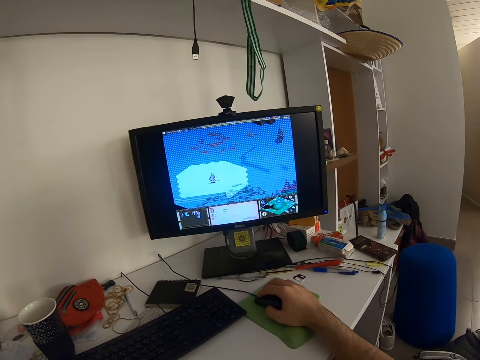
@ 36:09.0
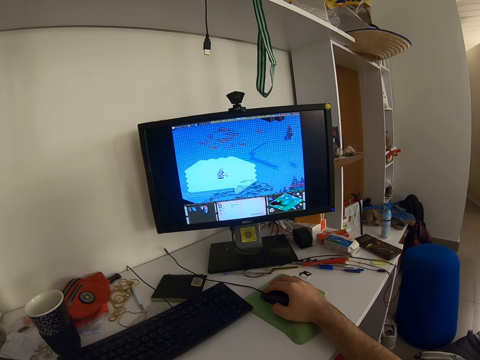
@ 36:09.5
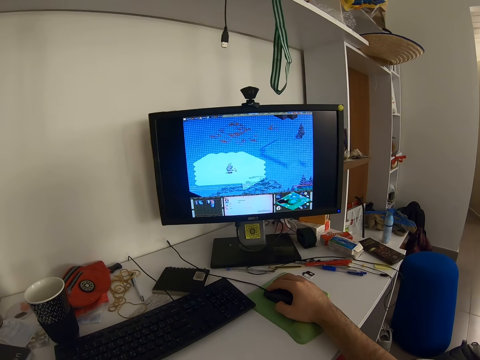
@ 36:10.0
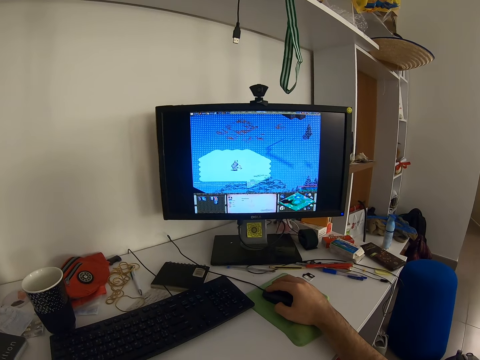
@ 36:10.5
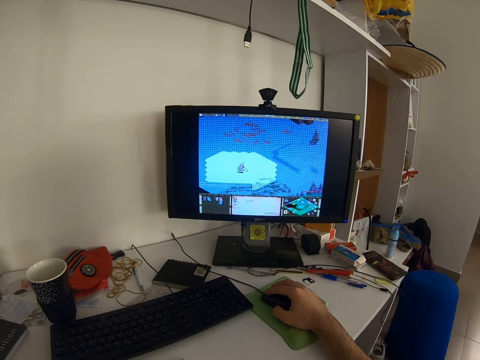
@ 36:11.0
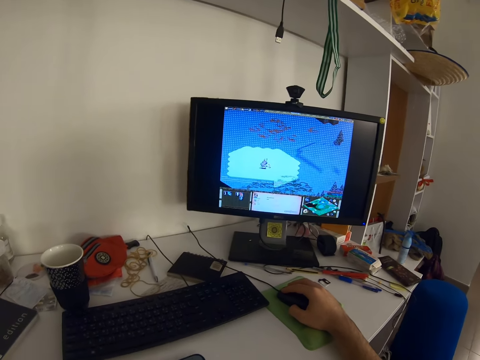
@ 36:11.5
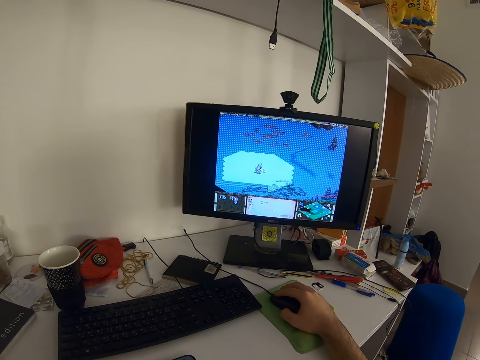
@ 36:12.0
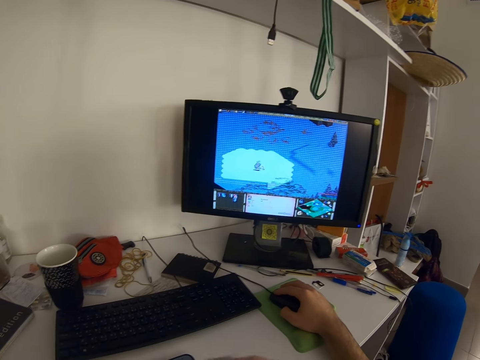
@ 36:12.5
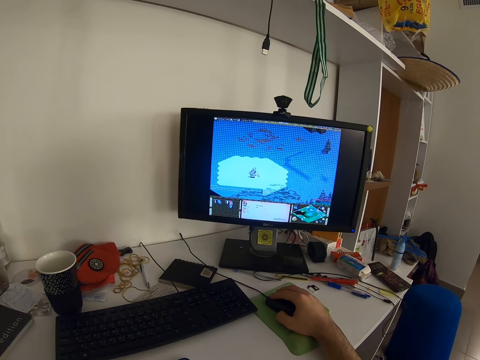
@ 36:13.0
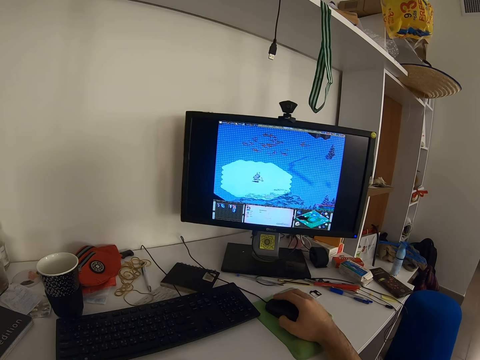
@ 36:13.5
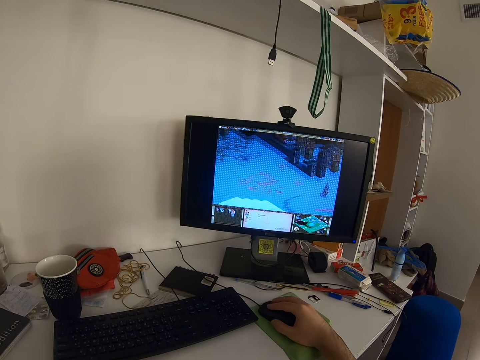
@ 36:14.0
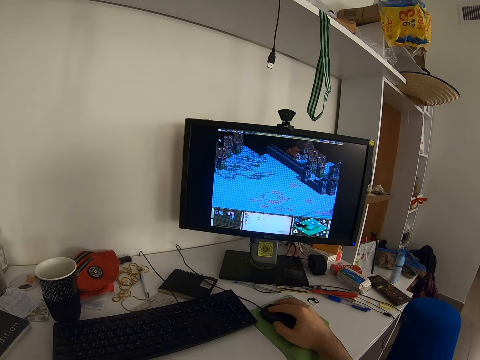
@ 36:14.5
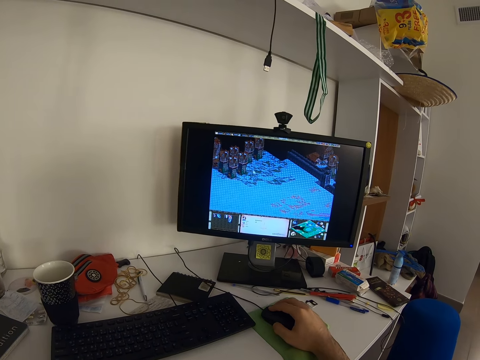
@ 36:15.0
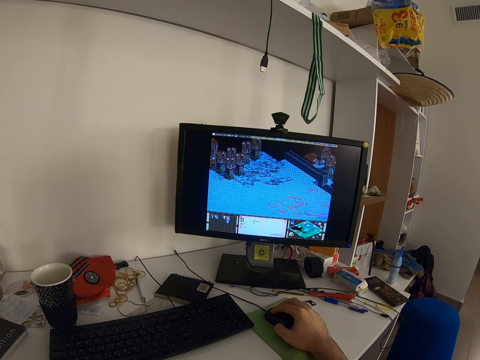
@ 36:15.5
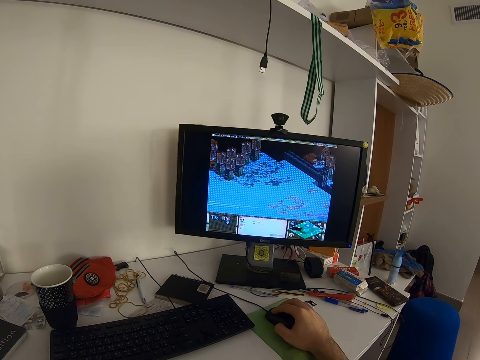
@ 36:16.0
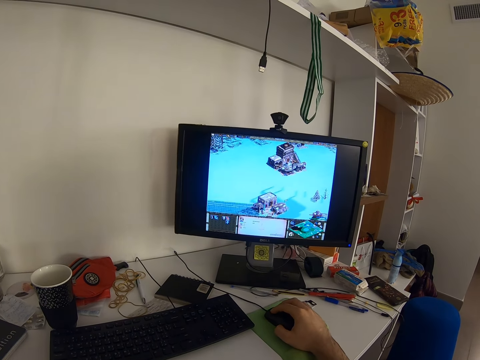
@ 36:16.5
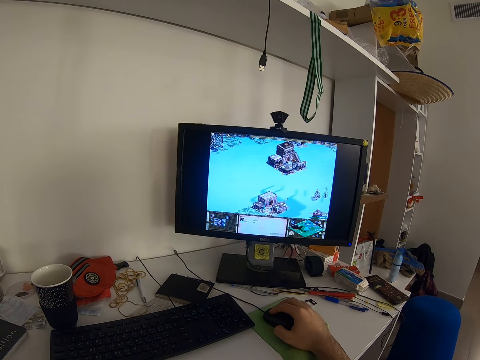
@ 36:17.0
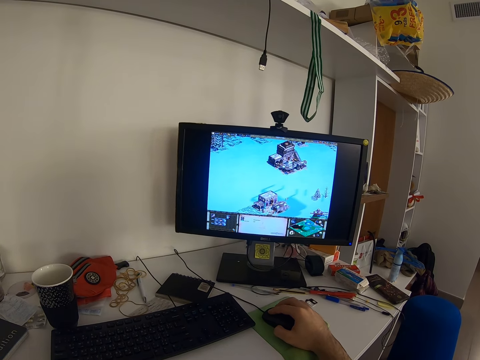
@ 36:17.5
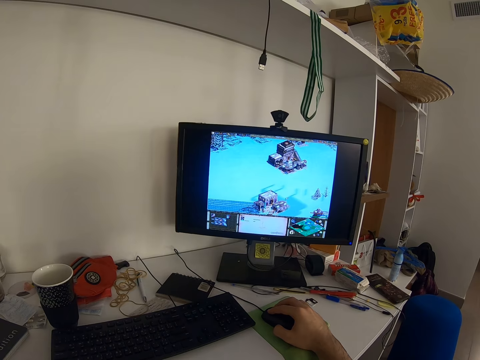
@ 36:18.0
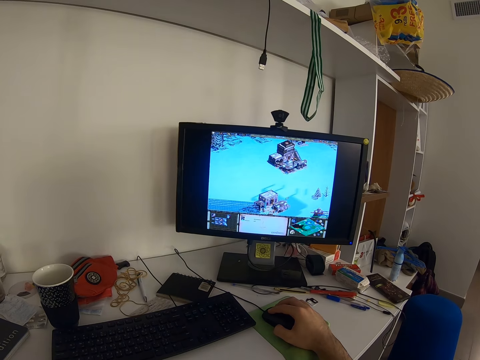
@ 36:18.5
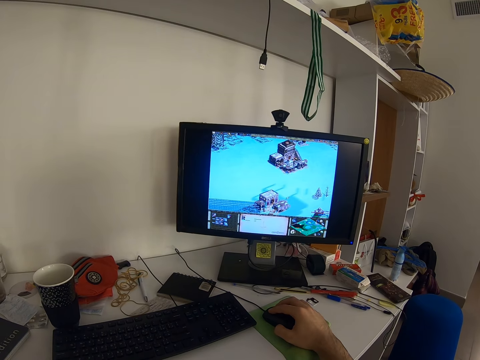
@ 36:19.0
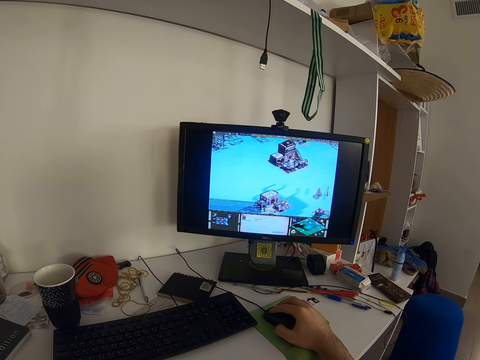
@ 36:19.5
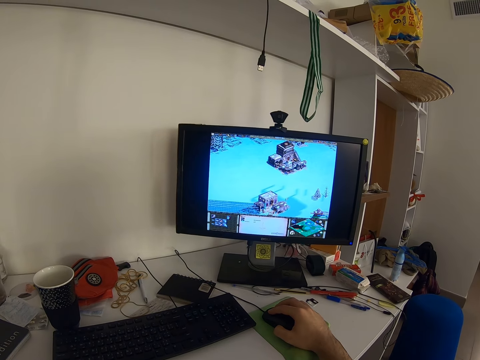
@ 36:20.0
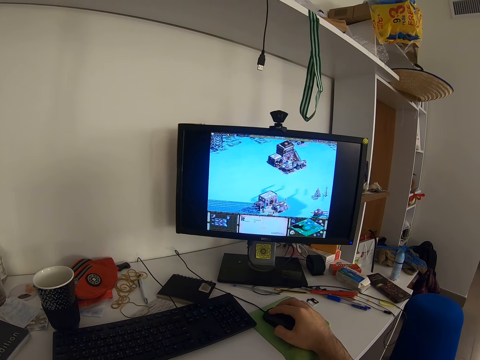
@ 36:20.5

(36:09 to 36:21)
The camera wearer lifts his left hand from the keyboard. He plays a video game on the desktop computer with the mouse. He clicks the mouse.

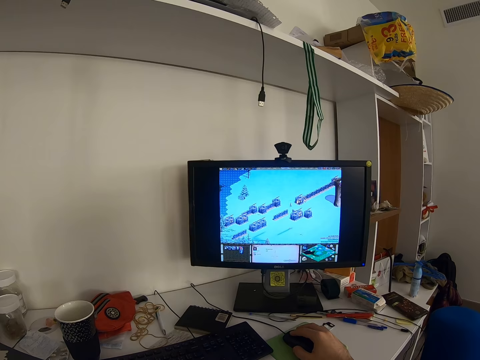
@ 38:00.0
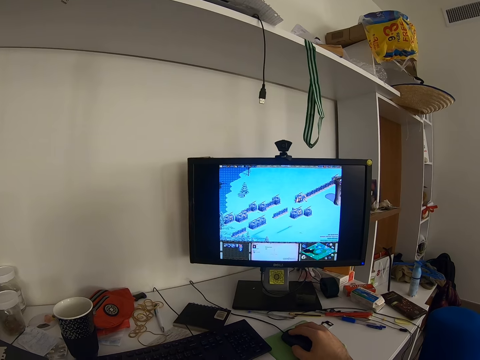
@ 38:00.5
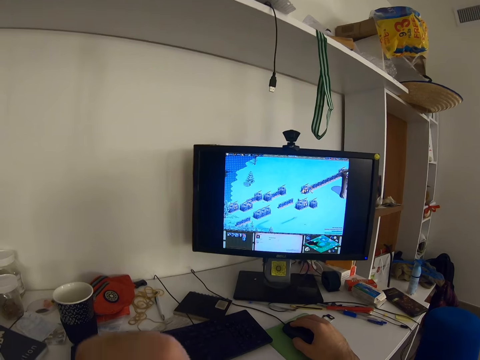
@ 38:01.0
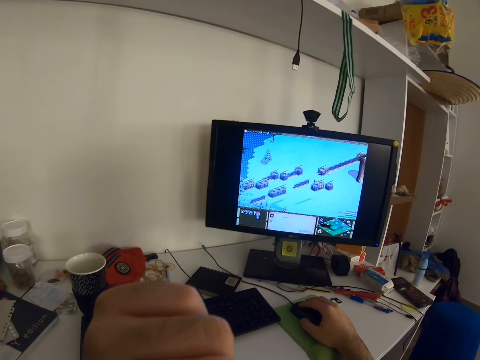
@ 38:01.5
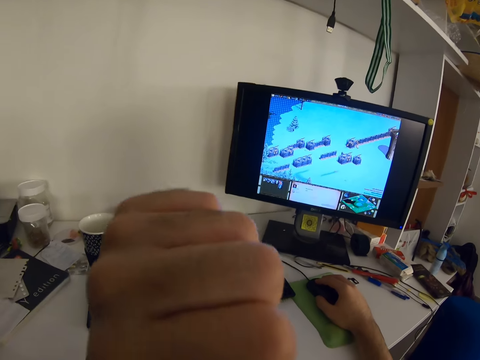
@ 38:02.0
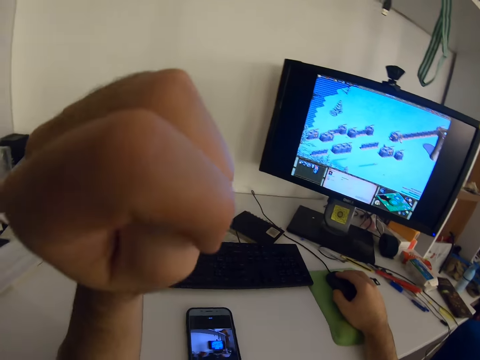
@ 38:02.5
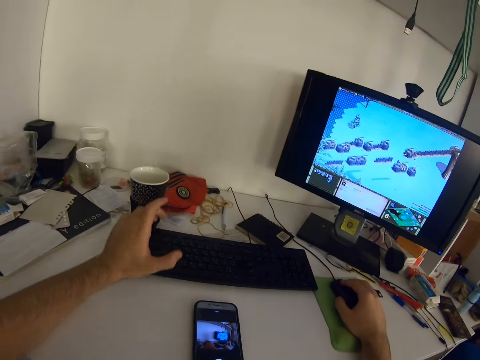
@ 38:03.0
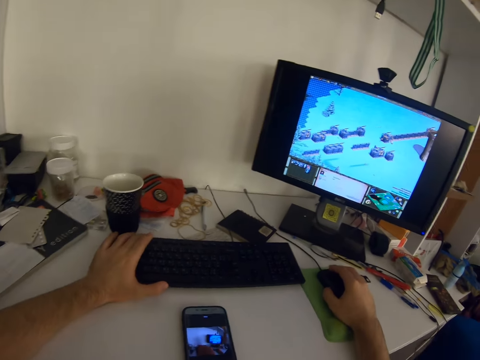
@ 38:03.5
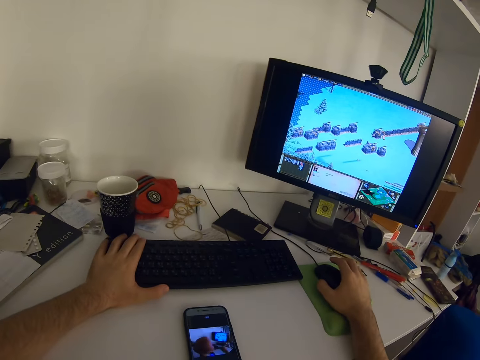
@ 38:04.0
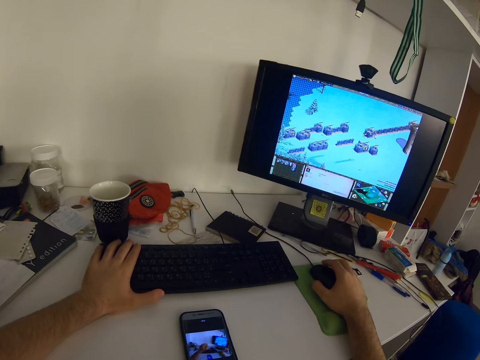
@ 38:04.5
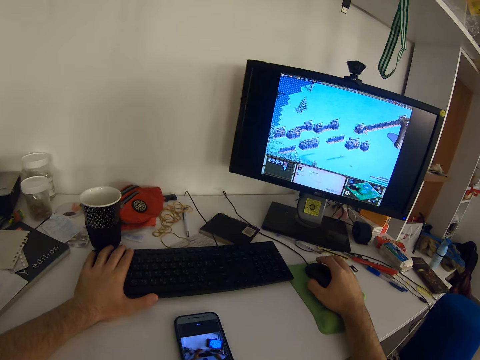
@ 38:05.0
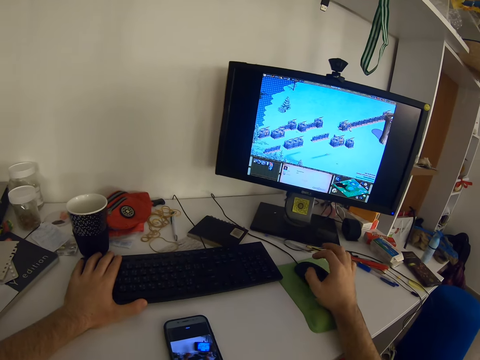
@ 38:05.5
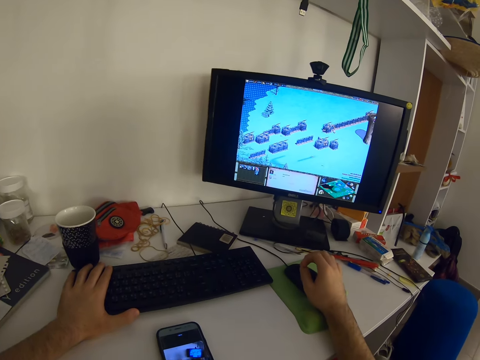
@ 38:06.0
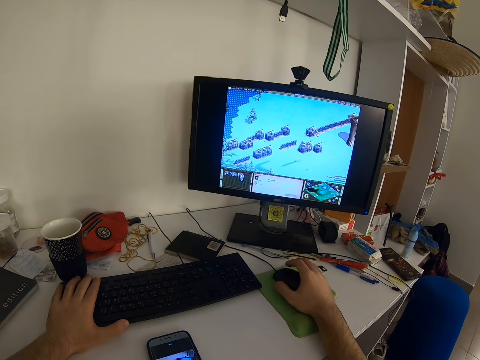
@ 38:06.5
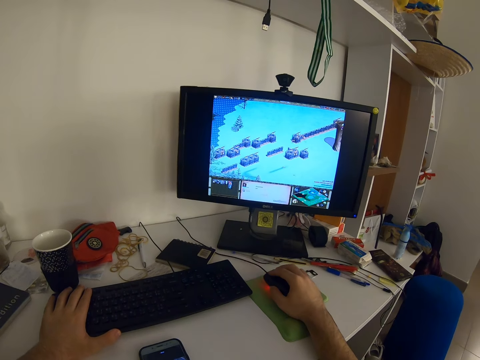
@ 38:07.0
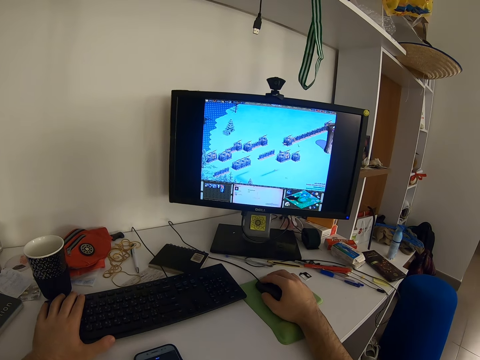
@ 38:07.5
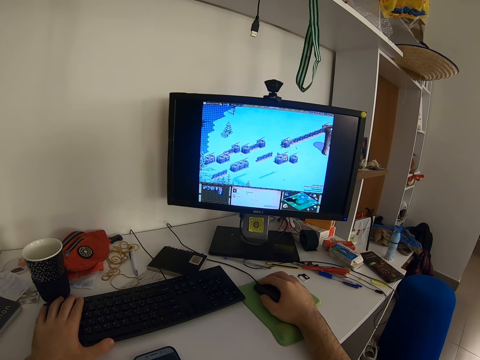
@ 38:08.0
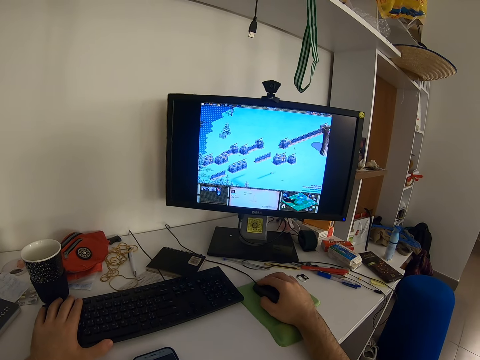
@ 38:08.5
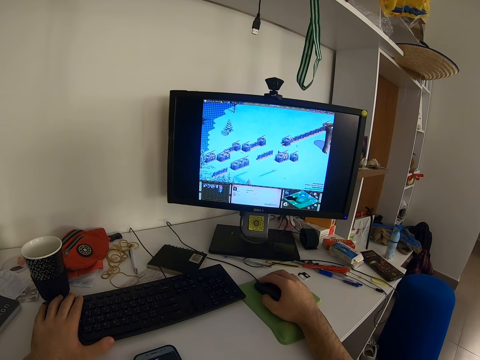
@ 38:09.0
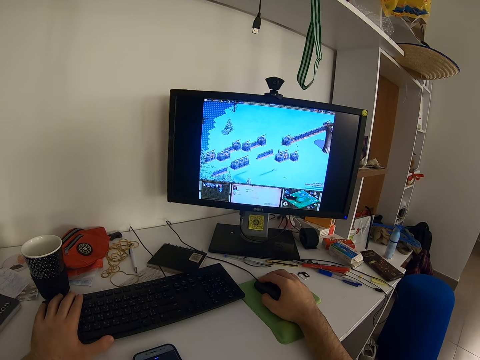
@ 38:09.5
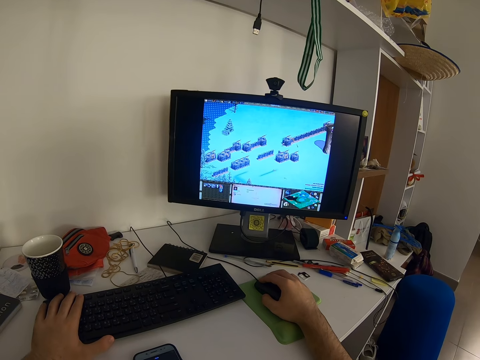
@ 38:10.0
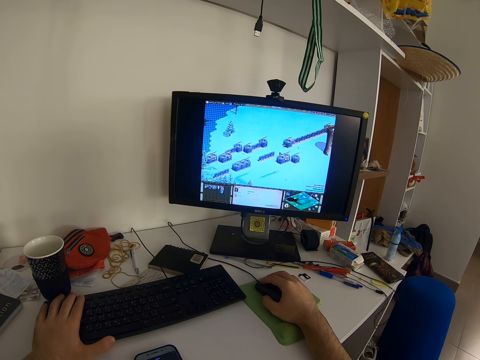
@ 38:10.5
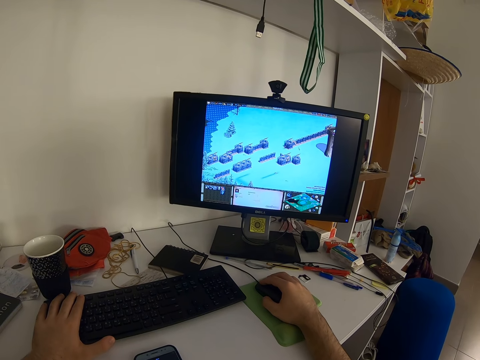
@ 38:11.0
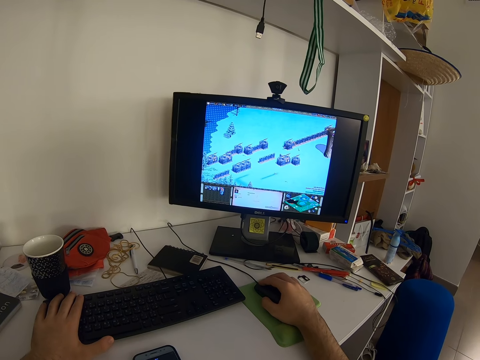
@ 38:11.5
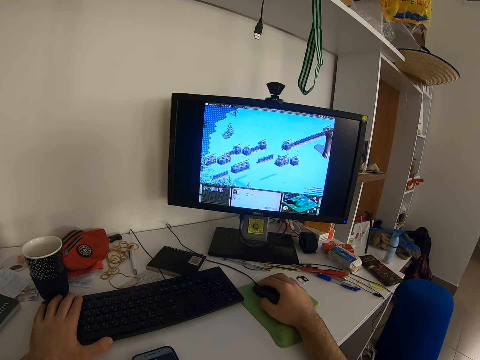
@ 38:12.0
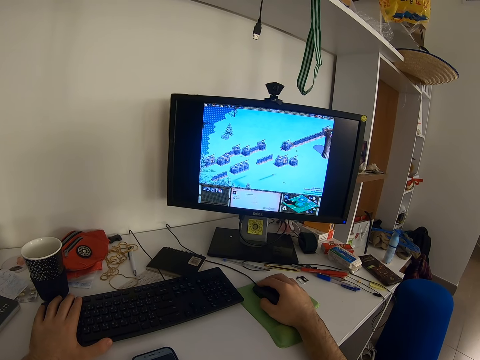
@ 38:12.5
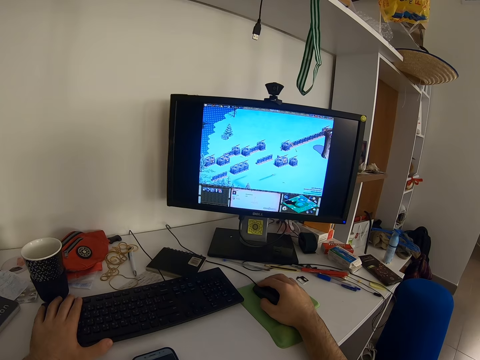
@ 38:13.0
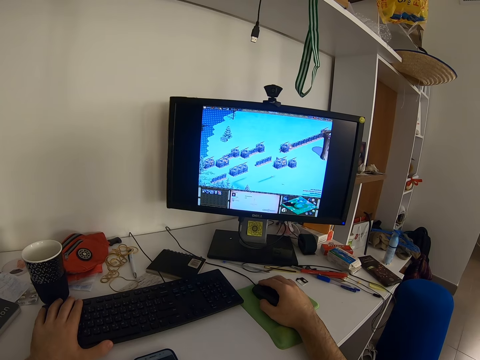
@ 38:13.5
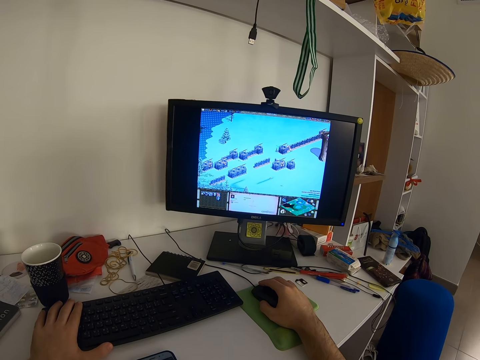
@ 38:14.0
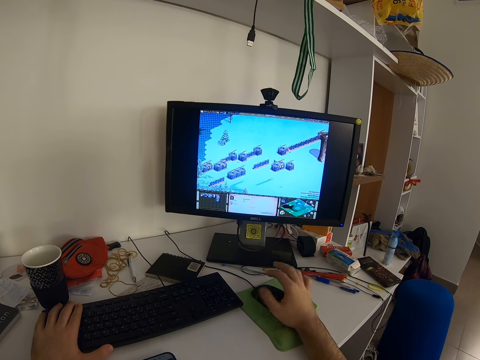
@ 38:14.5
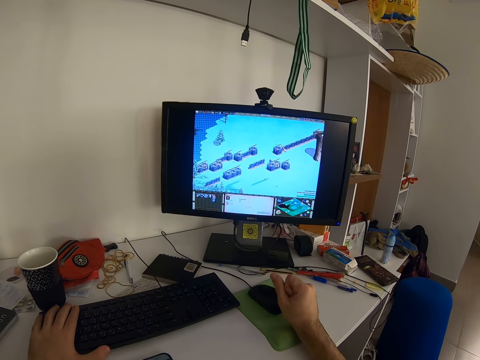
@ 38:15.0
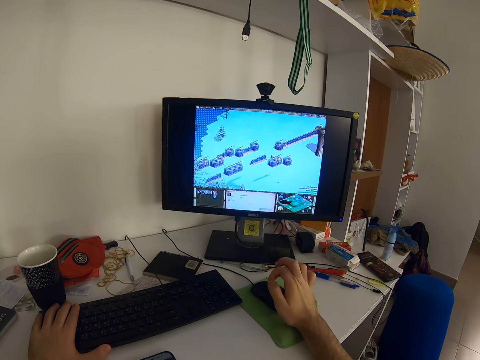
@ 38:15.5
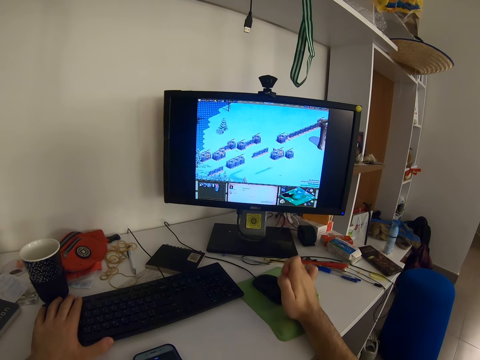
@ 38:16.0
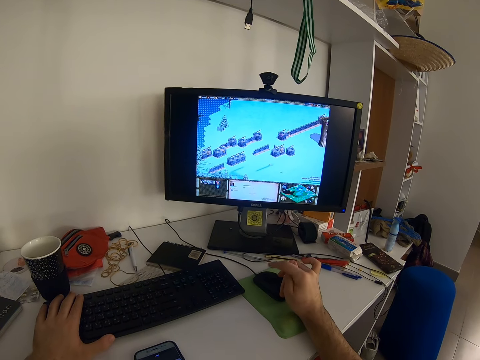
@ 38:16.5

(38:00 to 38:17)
The camera wearer moves a hand. He places his left hand on a keyboard, on the table. He moves his hand towards the keyboard. He holds the keyboard. He bends his right fingers. He removes his hand from the keyboard. He rubs his fingers. He holds the mouse. He operates the computer. He clicks the mouse. He flexes his right palm. He removes his hand from the mouse. He folds the fingers. He rubs the fingers. He rubs the fingers again.
